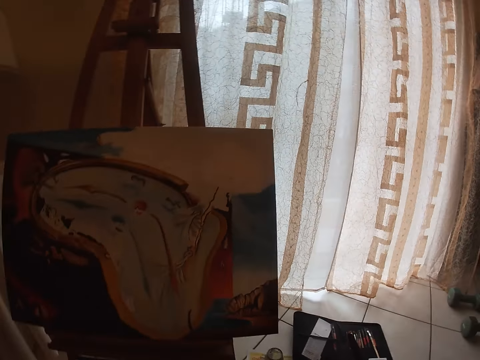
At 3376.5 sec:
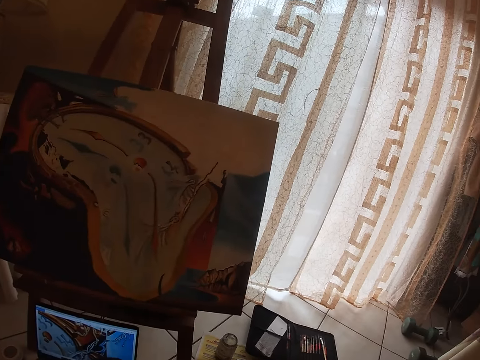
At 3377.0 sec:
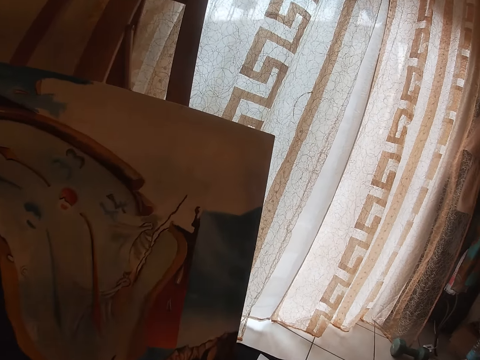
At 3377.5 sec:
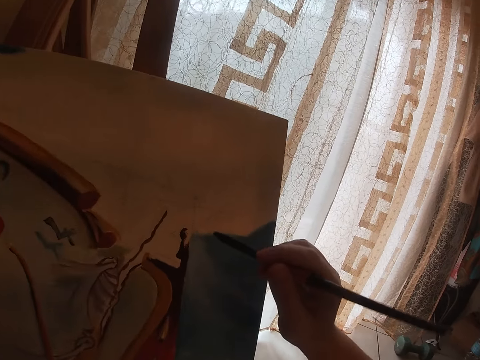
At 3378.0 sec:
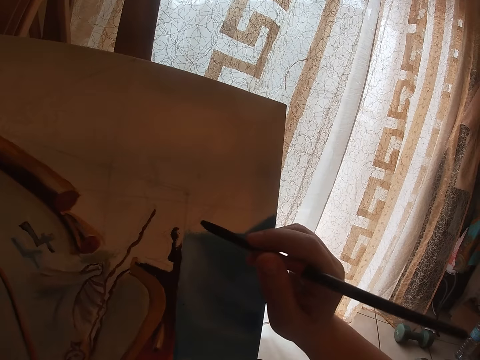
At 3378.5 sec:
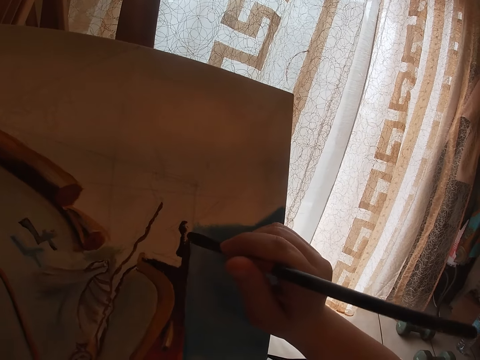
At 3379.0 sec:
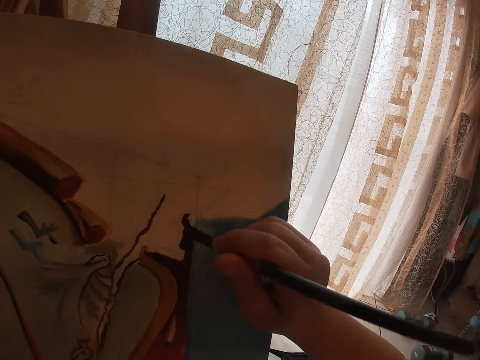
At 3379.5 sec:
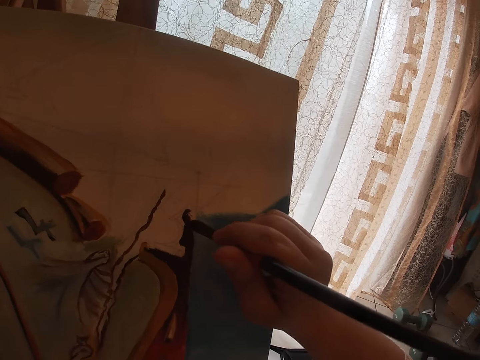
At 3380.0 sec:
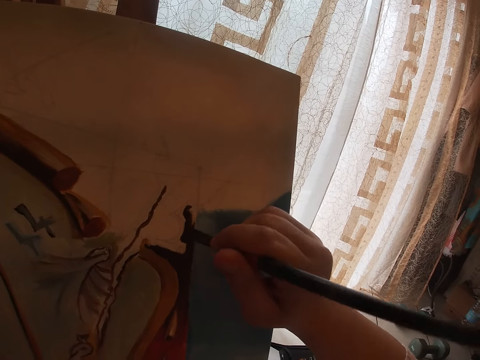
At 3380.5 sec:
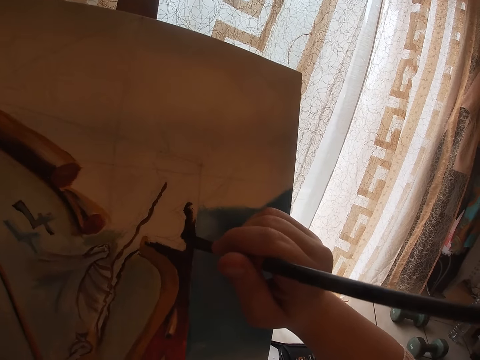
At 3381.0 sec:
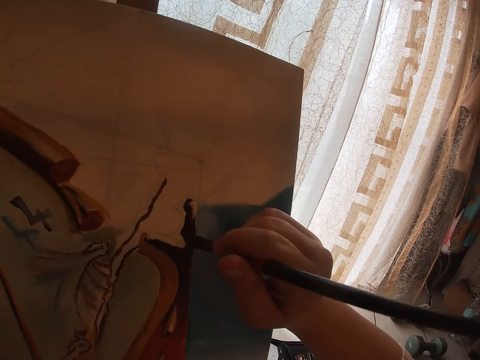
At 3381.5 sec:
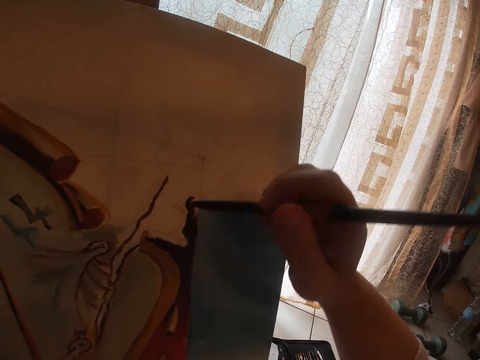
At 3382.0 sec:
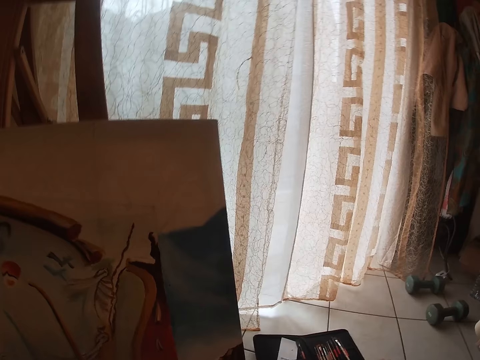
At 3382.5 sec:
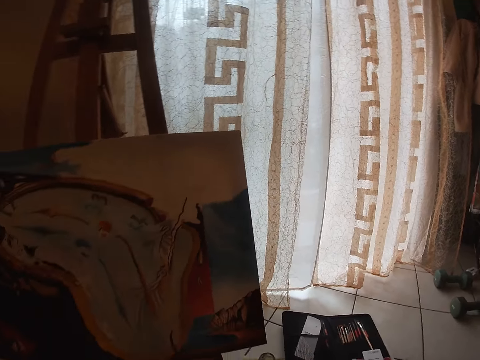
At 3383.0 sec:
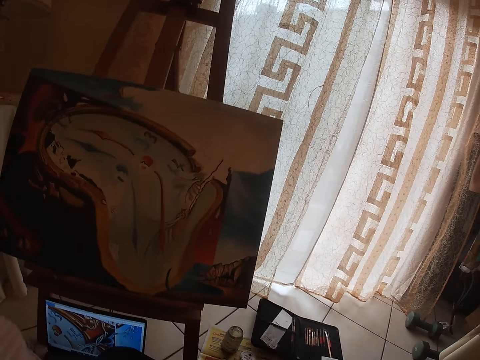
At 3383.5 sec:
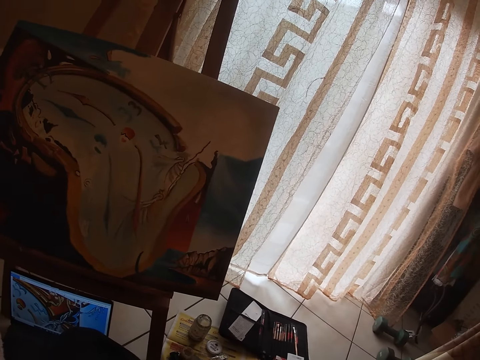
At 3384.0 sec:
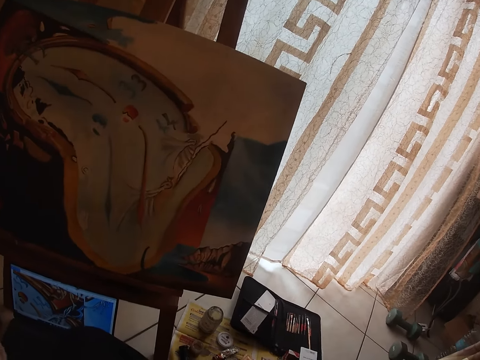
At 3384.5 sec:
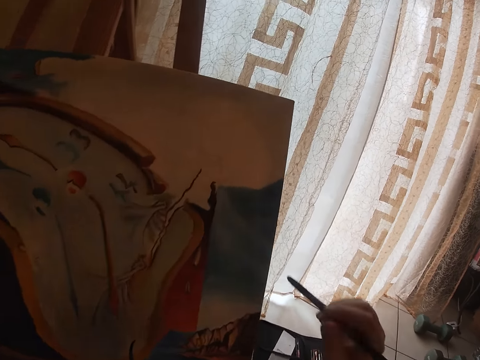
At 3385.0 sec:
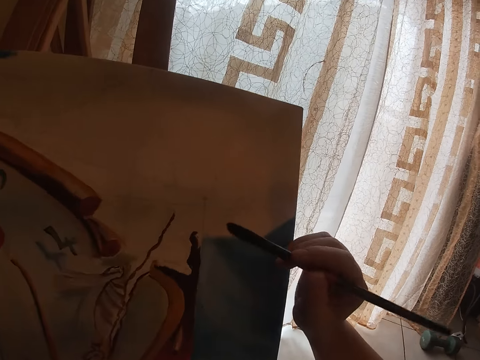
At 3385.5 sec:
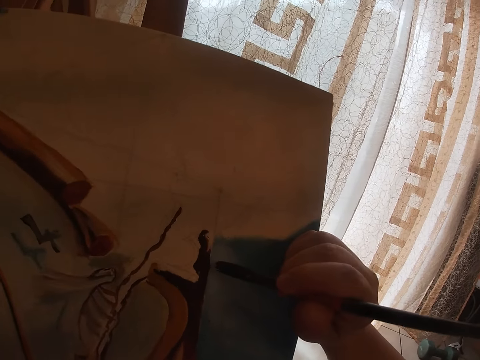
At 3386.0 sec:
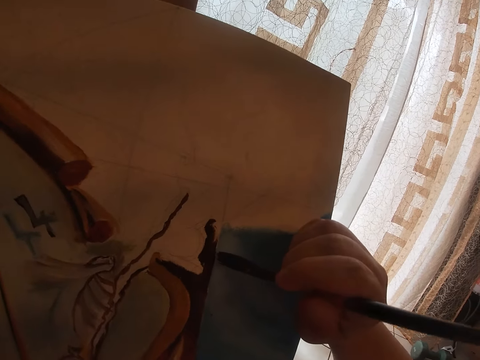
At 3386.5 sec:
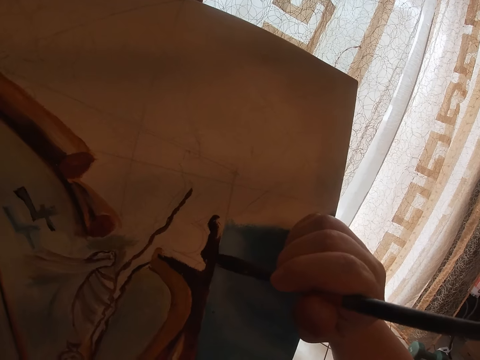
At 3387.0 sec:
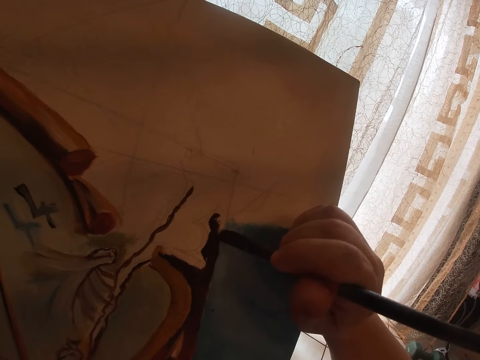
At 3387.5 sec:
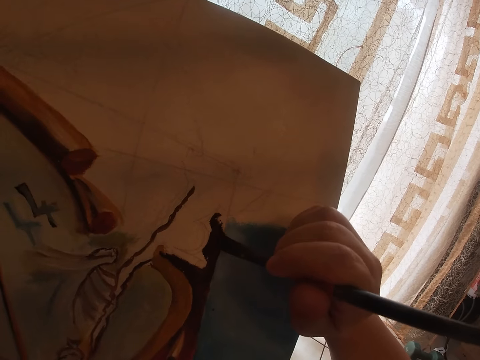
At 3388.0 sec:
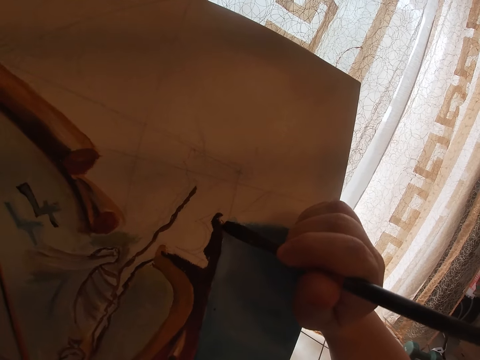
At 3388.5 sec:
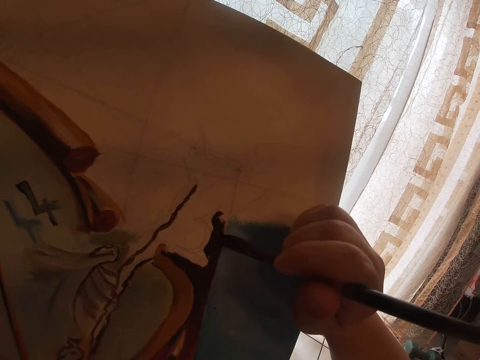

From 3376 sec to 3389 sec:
The camera wearer removes the brush from the painting. He paints with the brush in his right hand on the canvas. He removes the brush from the painting. He paints with the brush in his right hand on the canvas.

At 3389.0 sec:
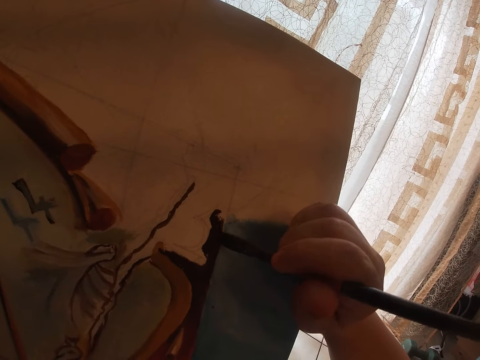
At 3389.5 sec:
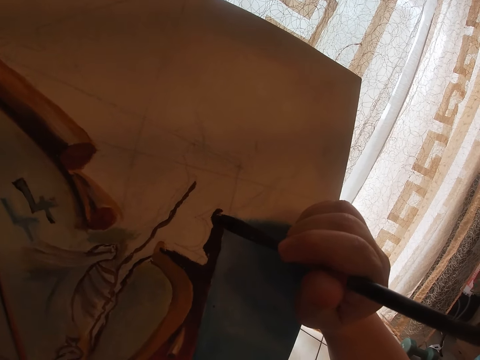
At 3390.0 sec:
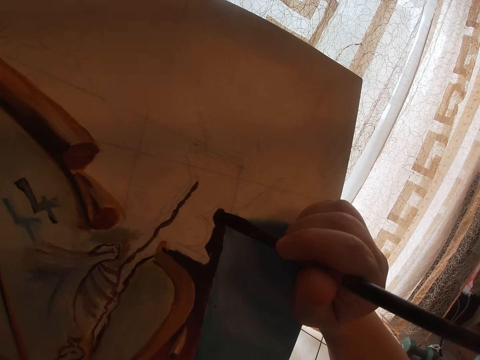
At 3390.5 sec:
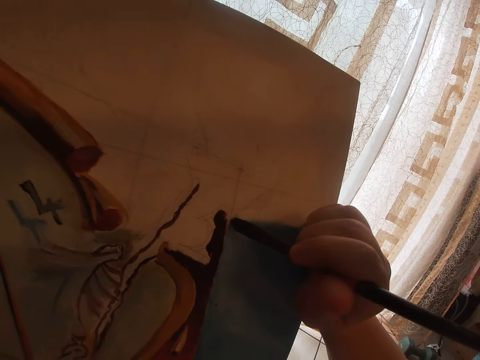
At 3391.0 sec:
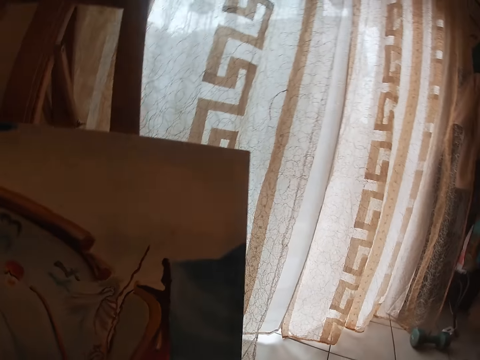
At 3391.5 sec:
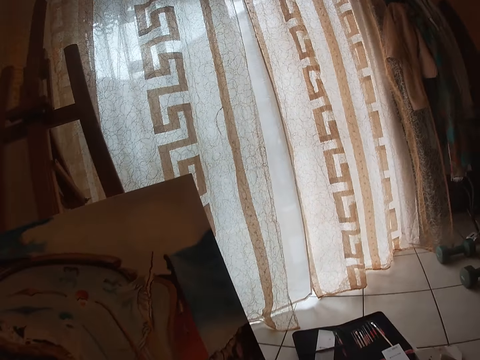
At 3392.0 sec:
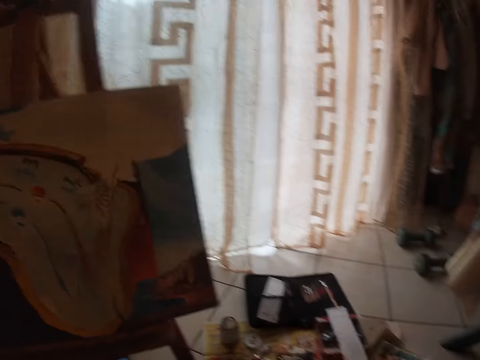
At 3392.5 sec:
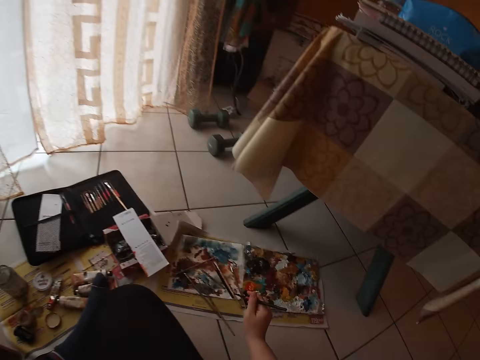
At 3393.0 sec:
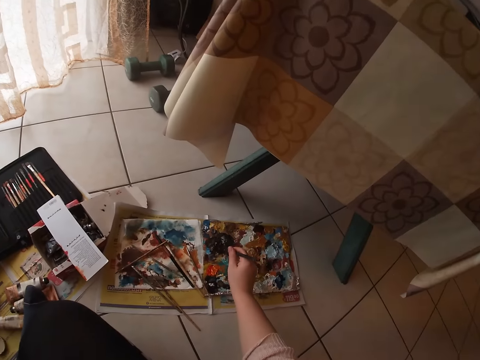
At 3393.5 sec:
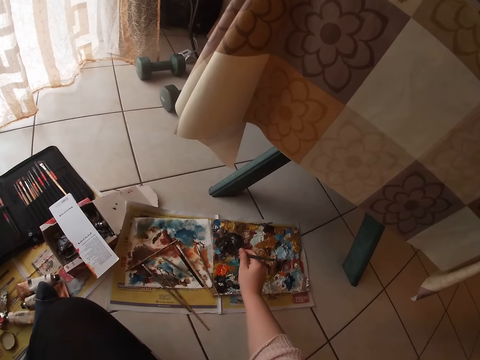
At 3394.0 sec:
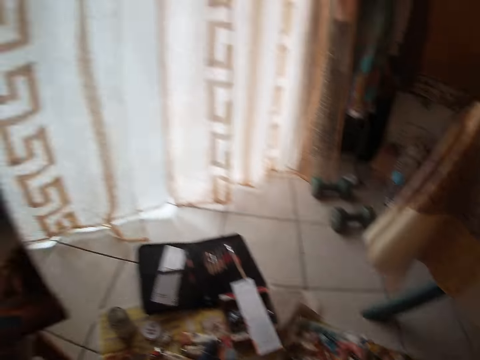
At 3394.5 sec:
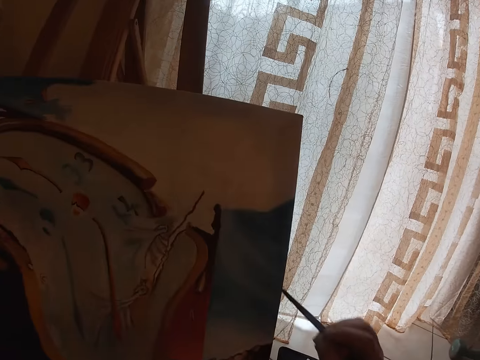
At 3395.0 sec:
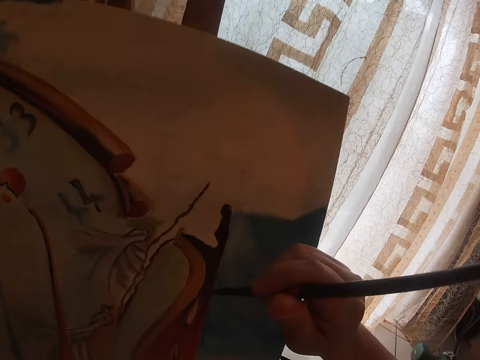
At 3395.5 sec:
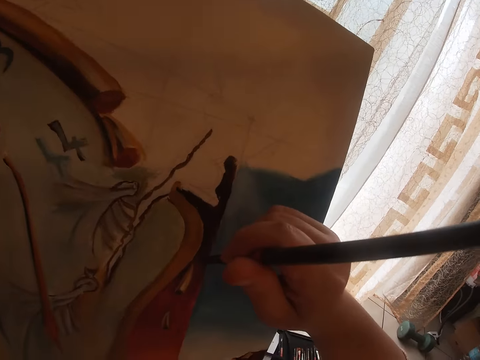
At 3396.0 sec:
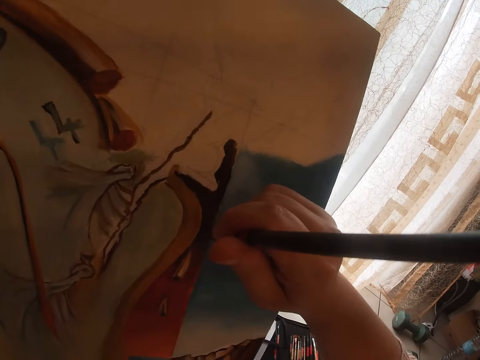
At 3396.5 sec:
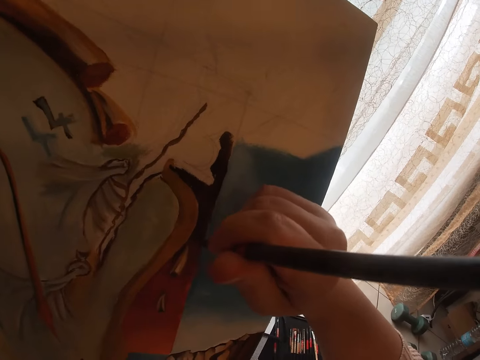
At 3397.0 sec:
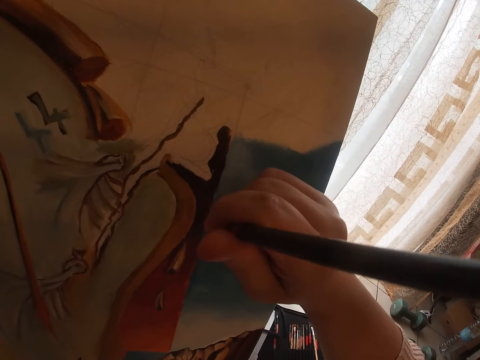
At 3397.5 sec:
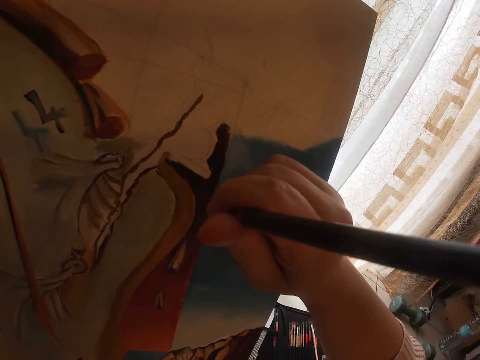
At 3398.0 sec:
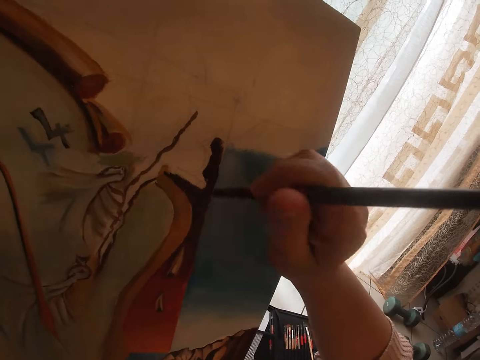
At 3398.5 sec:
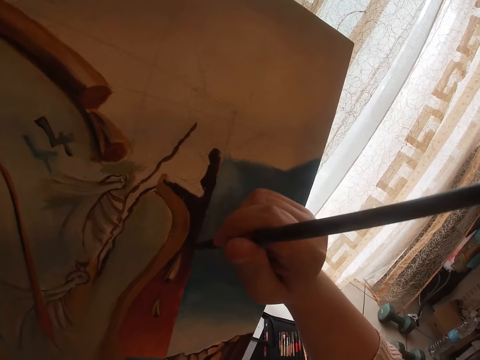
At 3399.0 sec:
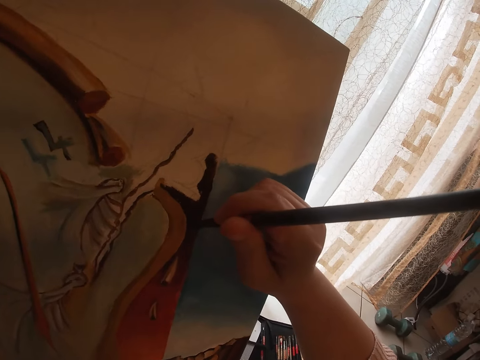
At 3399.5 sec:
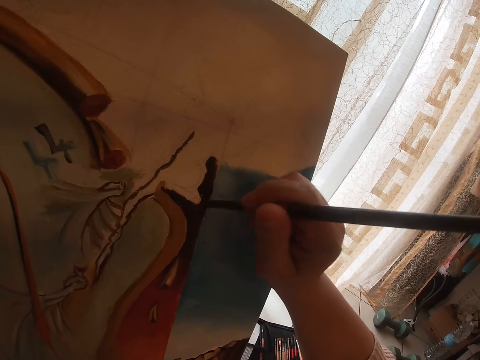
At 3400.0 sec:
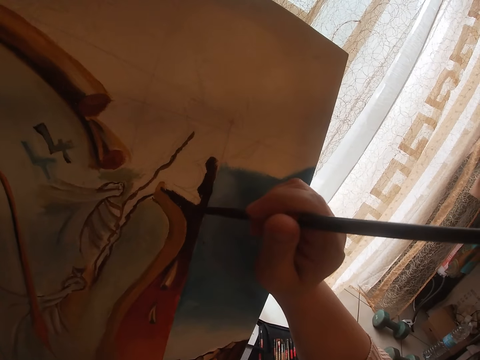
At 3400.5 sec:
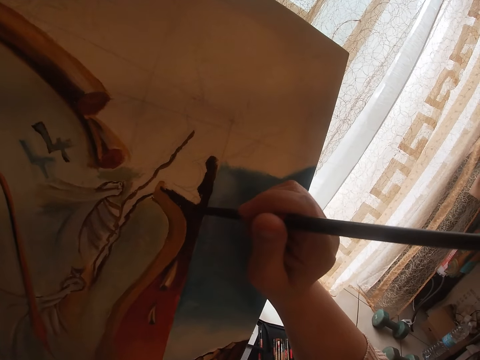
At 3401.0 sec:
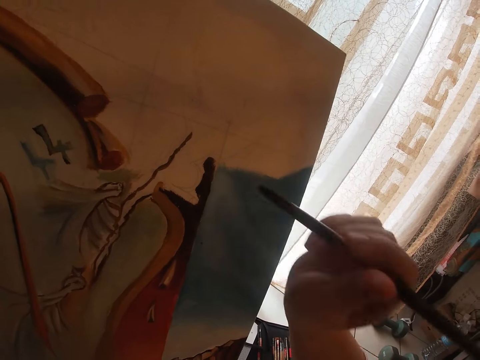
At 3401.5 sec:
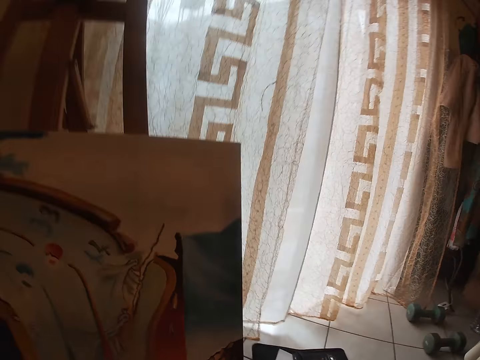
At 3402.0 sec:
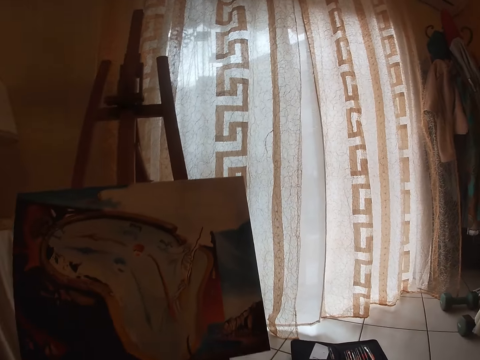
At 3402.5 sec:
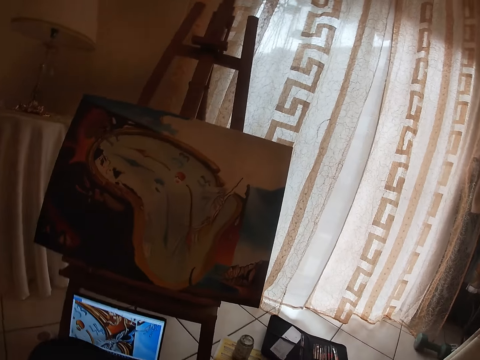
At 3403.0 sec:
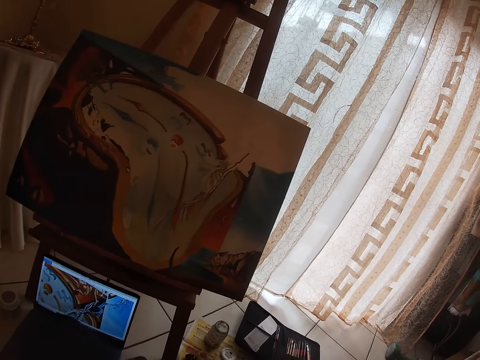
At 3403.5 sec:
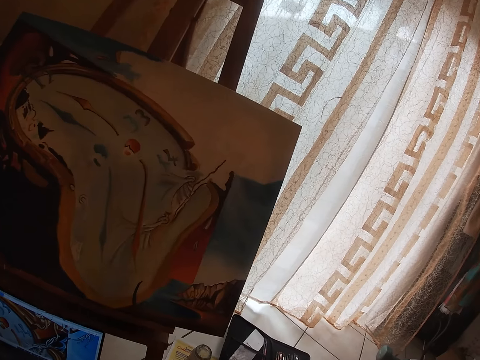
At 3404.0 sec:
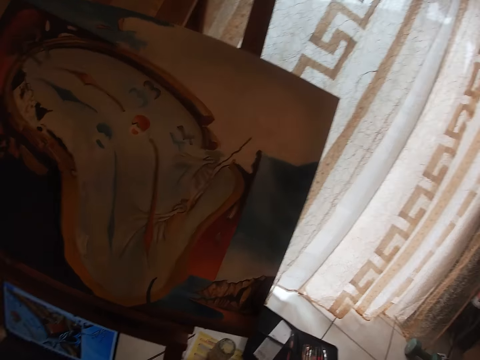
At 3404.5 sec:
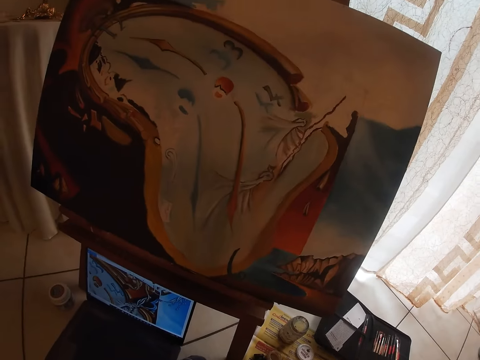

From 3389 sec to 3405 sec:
The camera wearer removes the brush from the painting. He touches the paint on the palette paper with the brush. He paints with the brush in his right hand on the canvas. He removes the brush from the painting.
